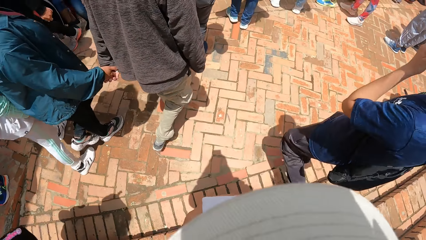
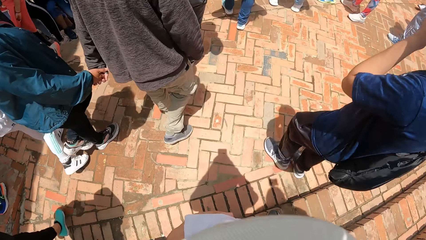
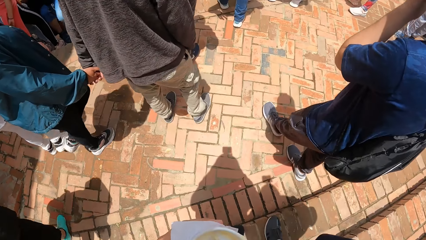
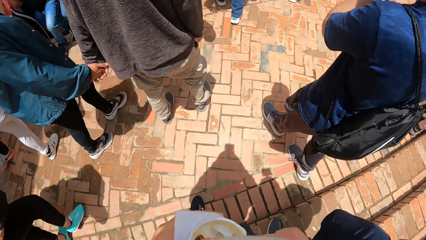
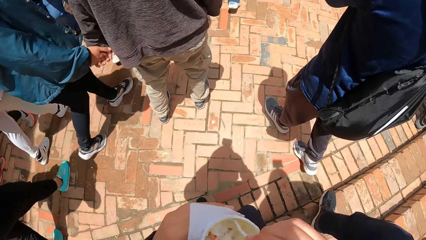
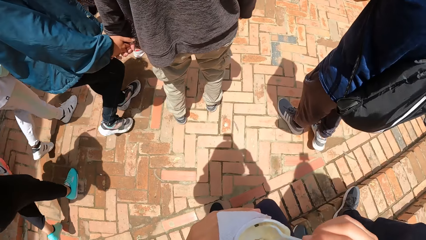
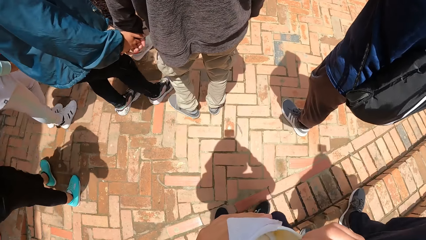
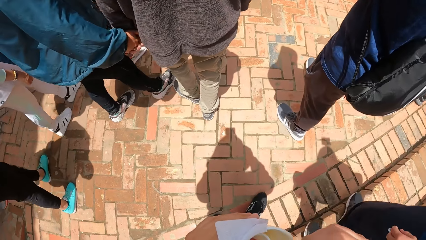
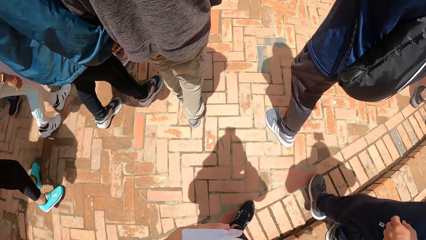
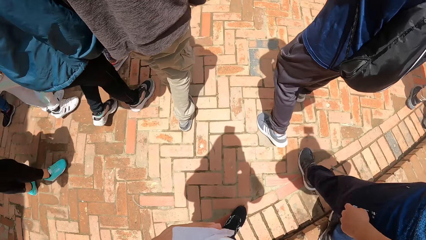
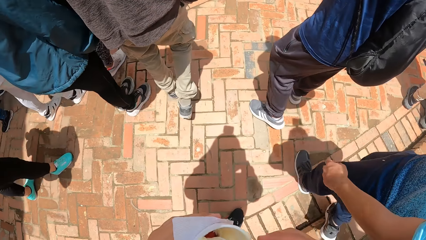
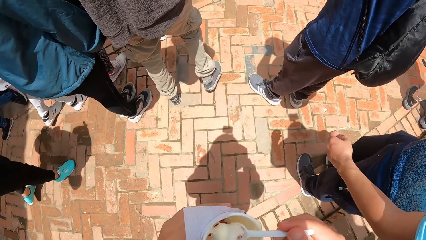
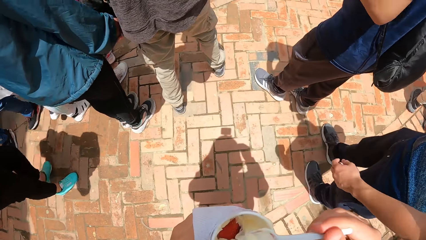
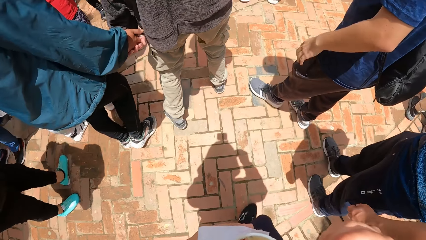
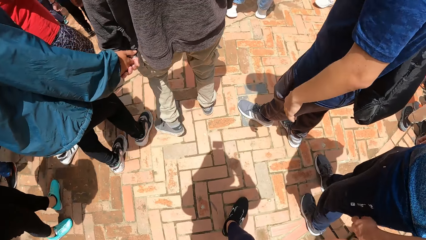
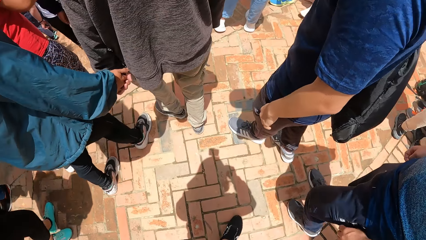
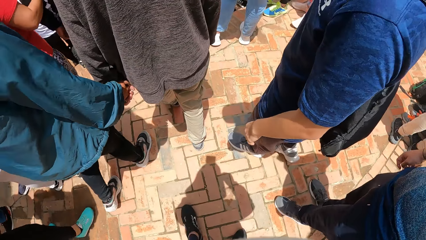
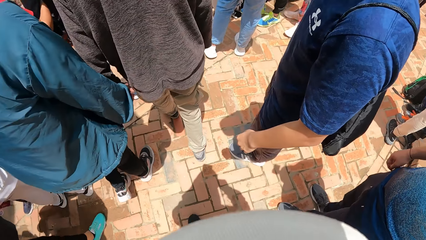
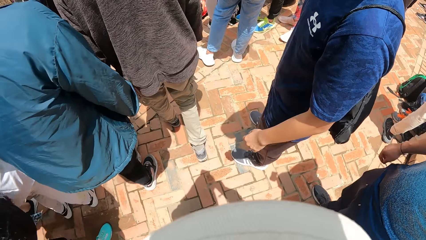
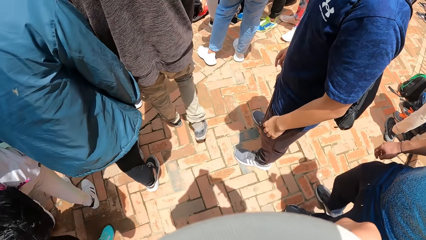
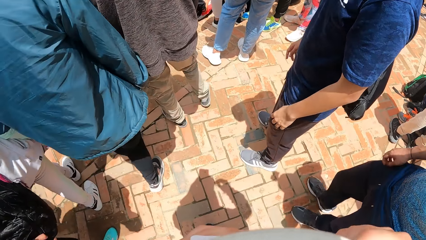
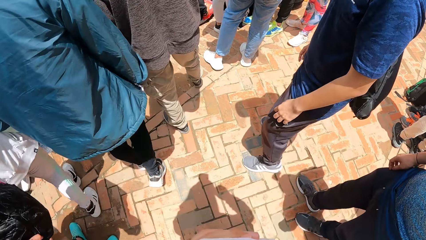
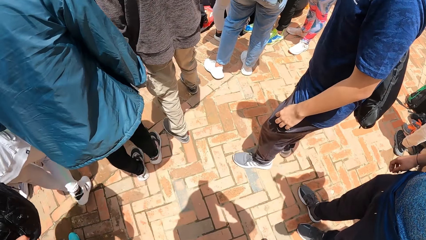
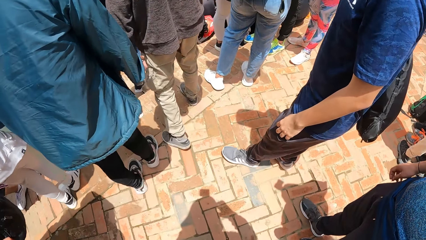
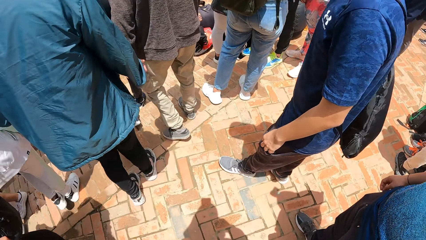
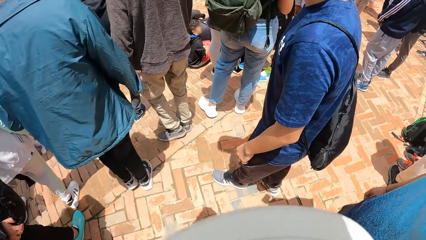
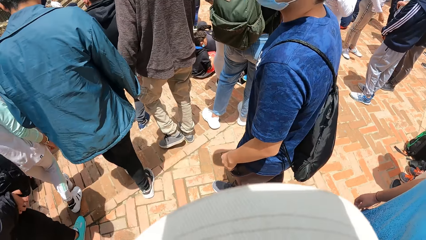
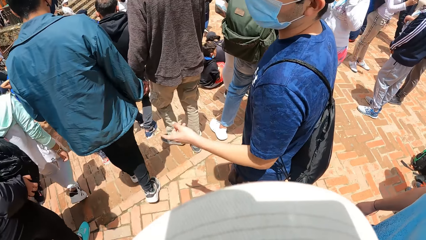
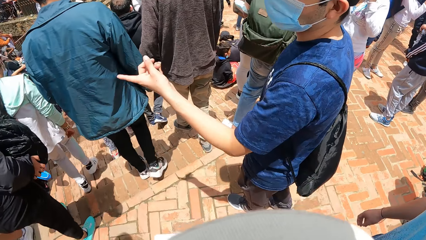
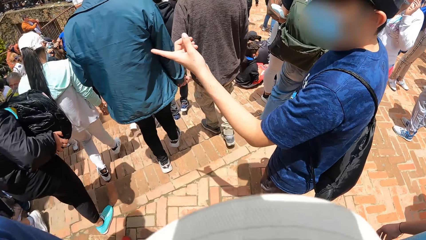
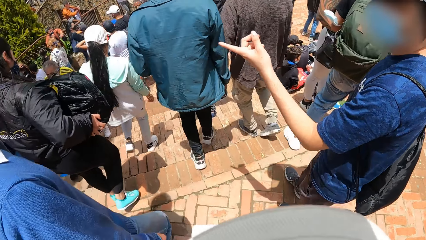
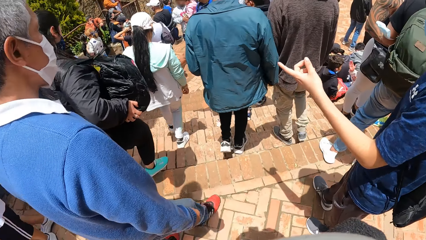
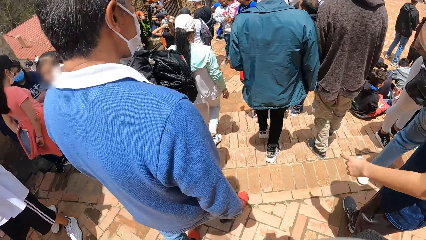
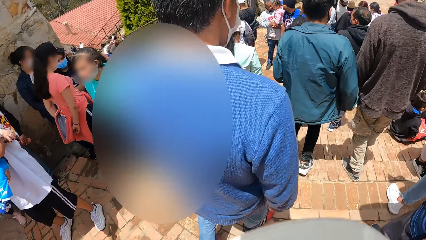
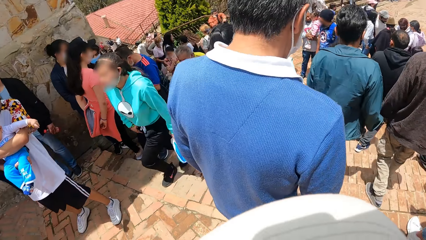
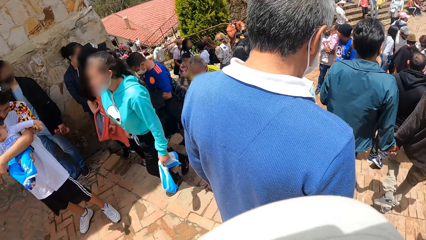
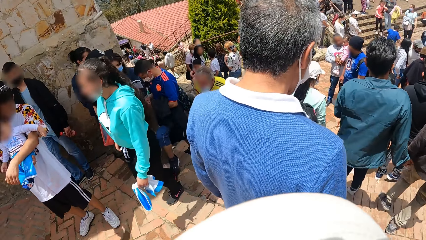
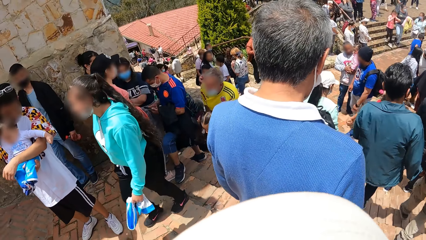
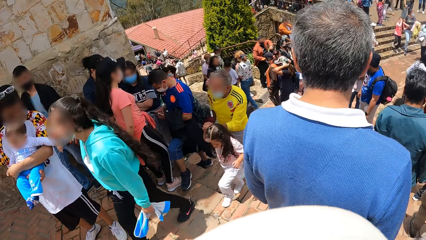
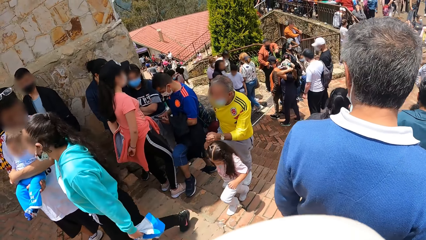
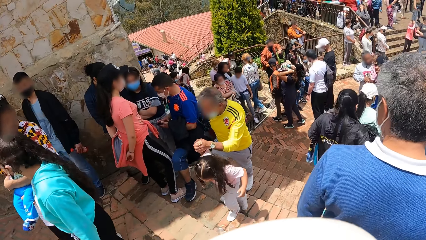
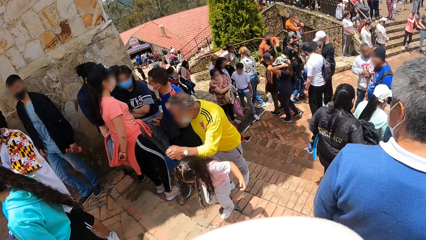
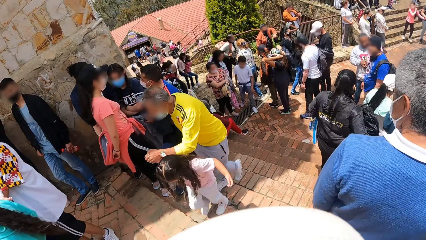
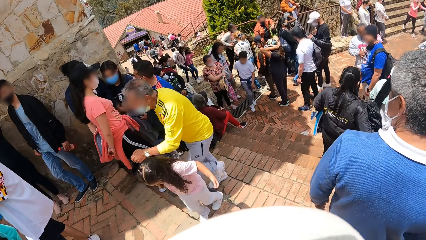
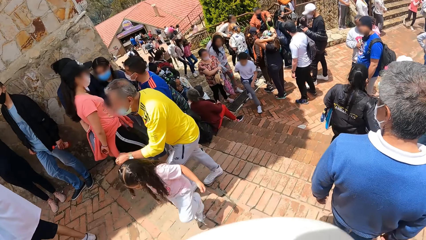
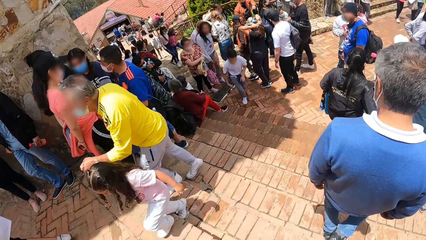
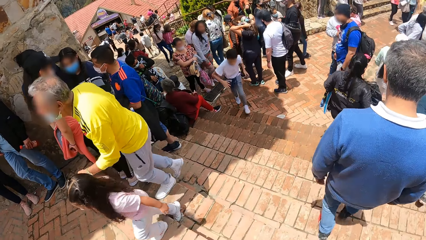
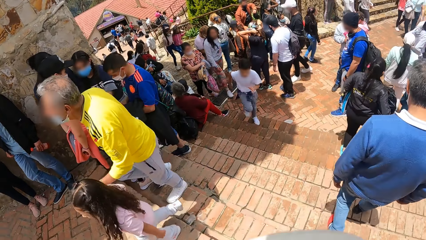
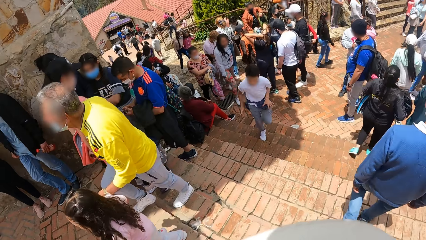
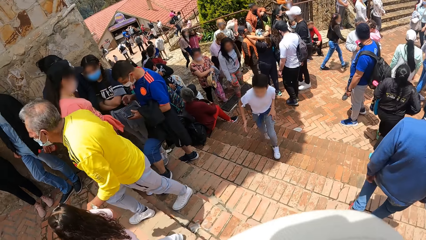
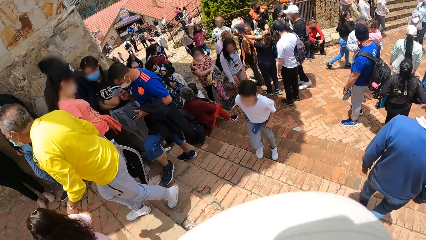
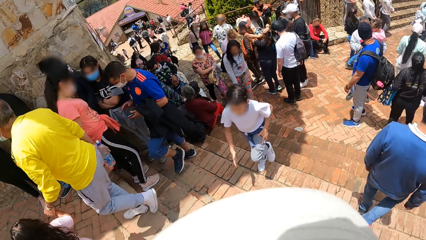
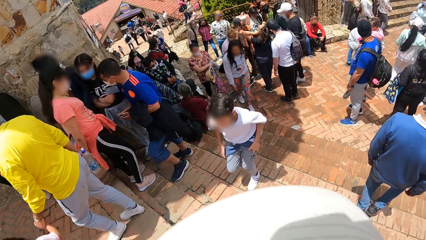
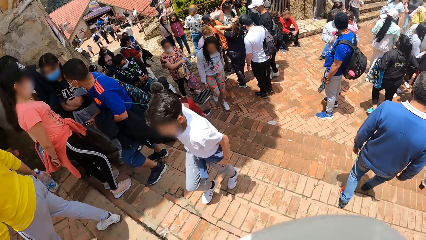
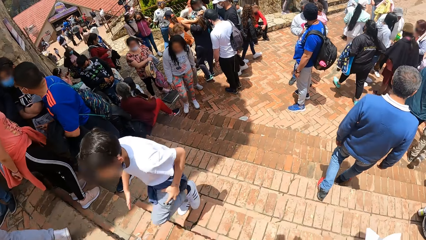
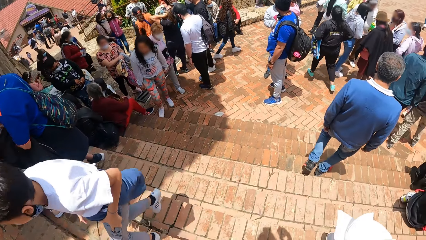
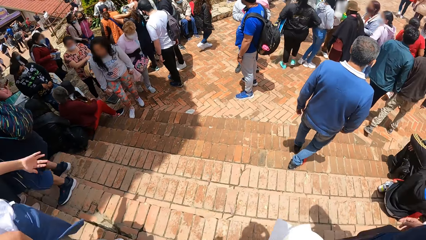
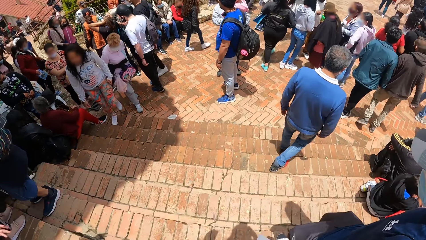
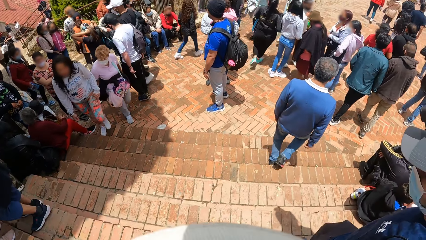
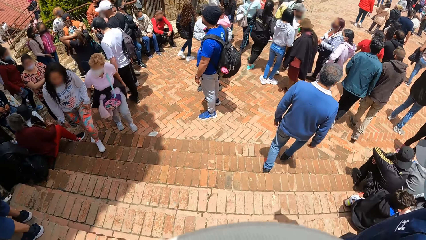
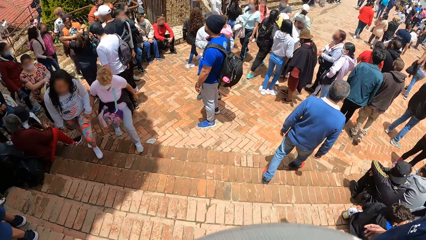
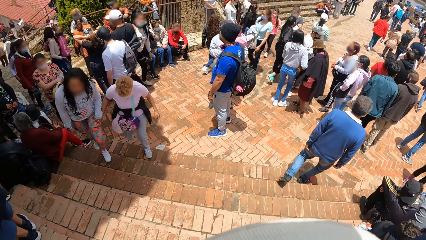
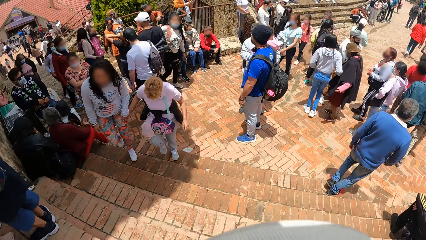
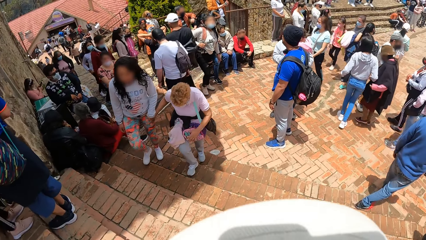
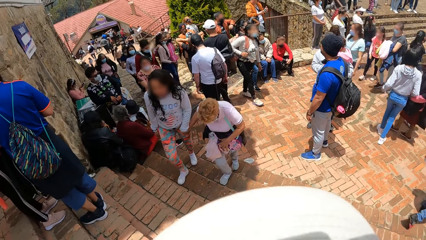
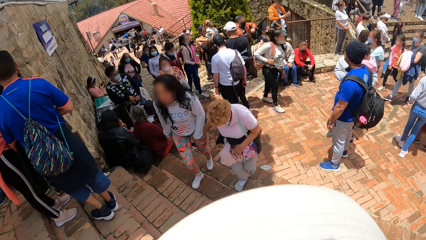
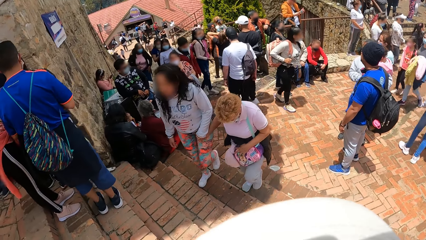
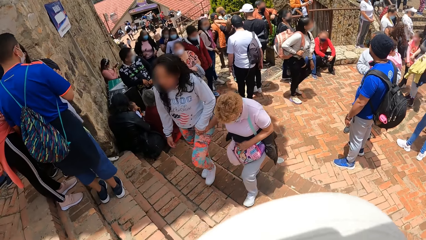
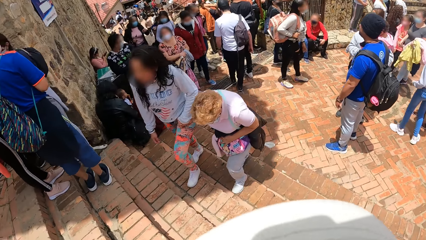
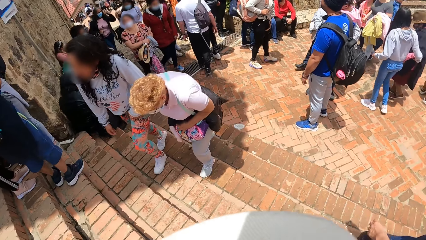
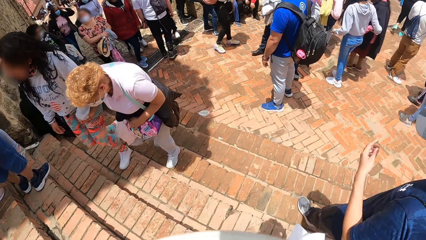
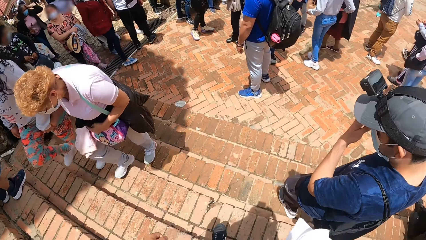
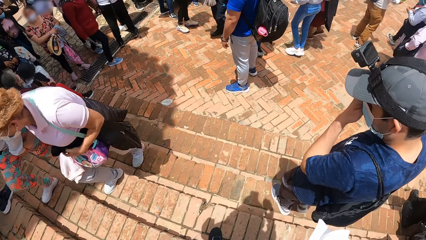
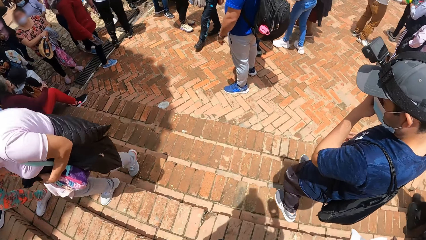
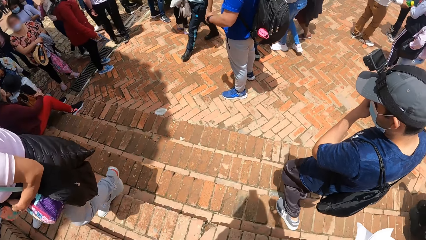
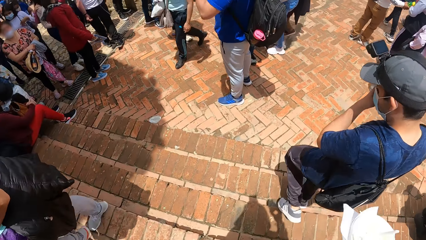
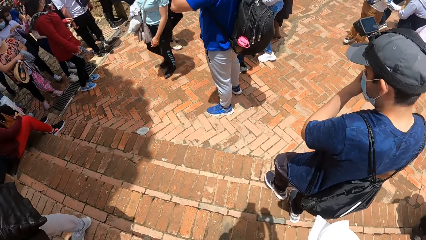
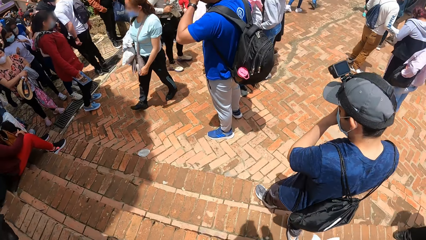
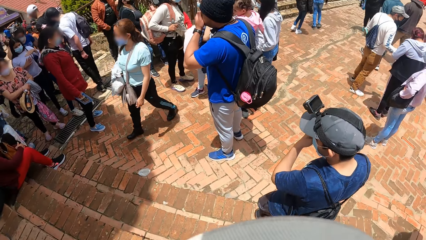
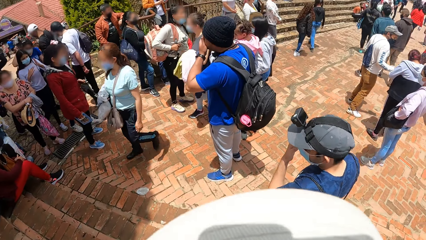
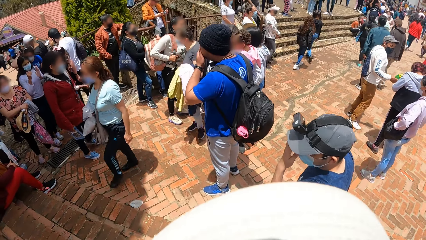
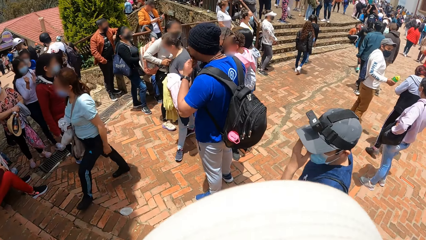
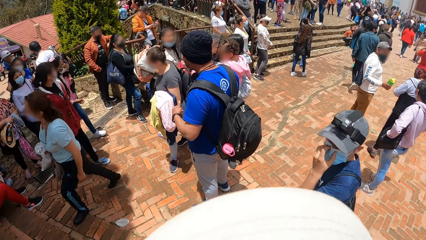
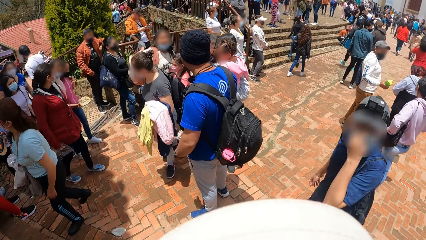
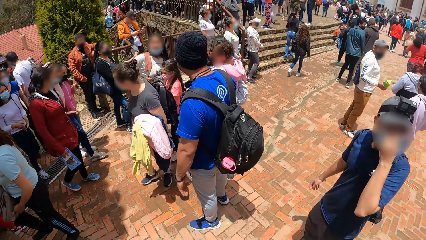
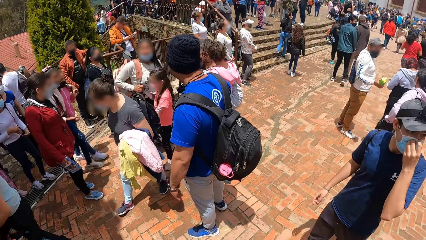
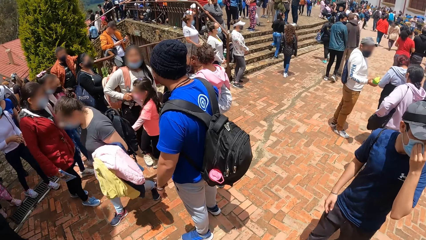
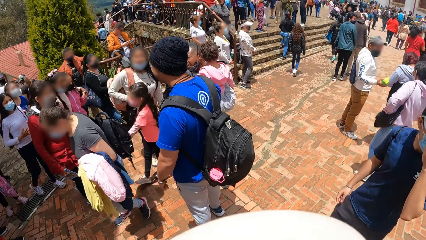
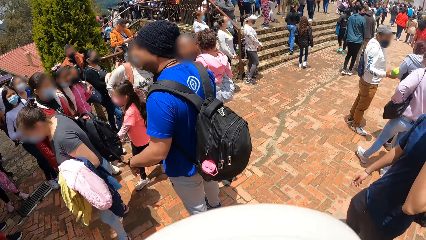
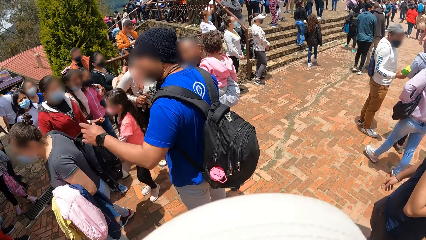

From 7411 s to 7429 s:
The man walks on a road. The camera wearer mixes the ice cream in the cup on his left hand with the spoon in his right hand. He walks on the road. The man interacts with the camera wearer. The camera wearer walks down the stairs. The man walks down the stairs.
